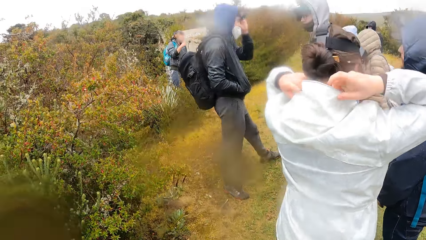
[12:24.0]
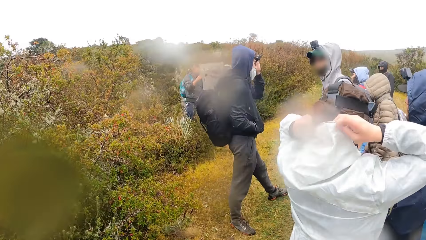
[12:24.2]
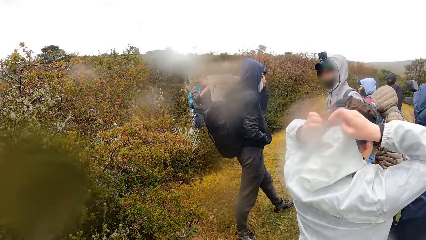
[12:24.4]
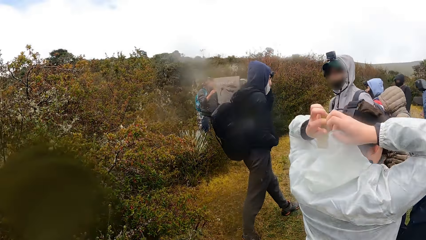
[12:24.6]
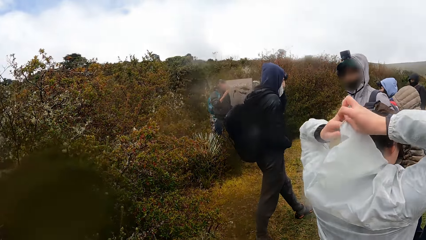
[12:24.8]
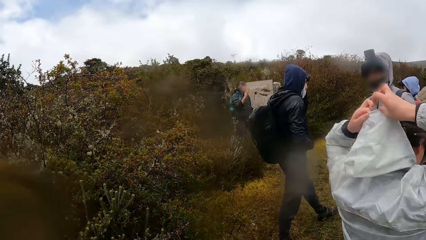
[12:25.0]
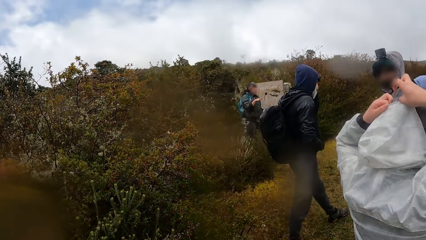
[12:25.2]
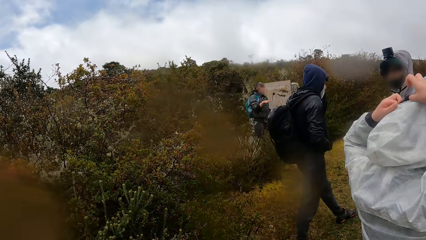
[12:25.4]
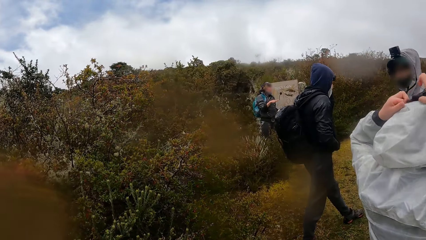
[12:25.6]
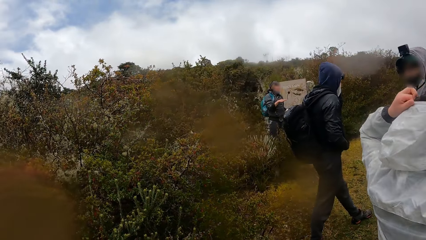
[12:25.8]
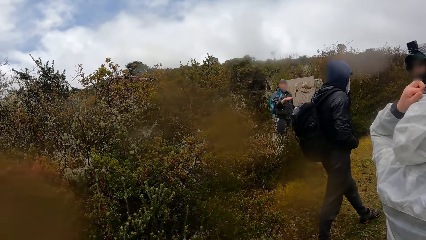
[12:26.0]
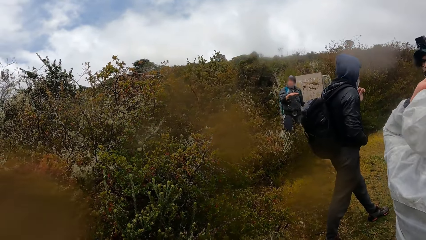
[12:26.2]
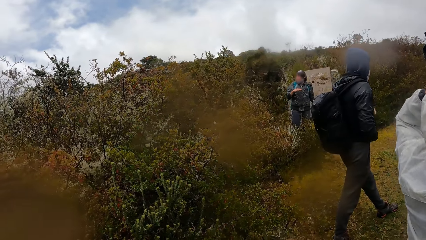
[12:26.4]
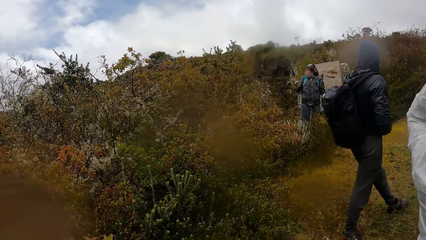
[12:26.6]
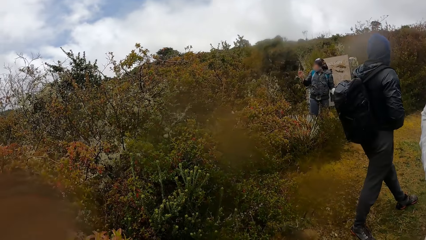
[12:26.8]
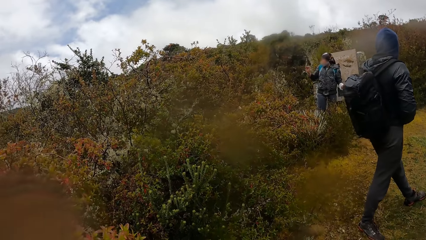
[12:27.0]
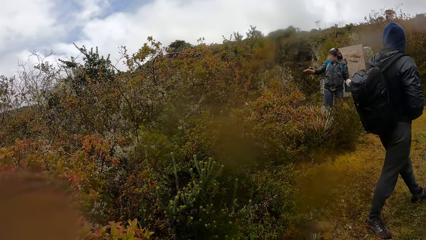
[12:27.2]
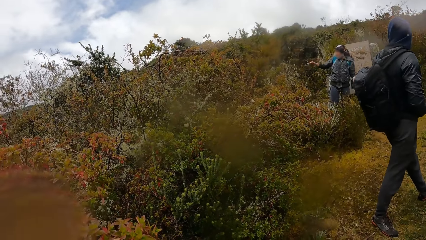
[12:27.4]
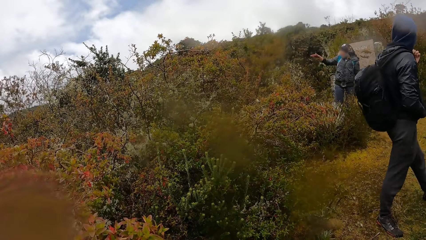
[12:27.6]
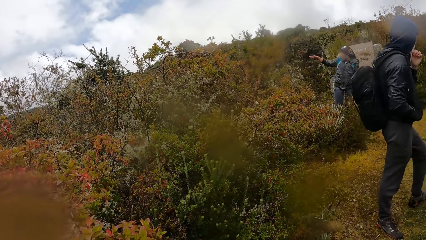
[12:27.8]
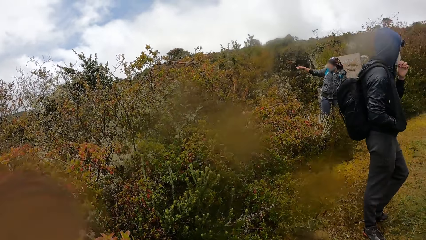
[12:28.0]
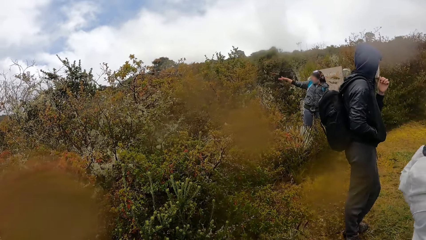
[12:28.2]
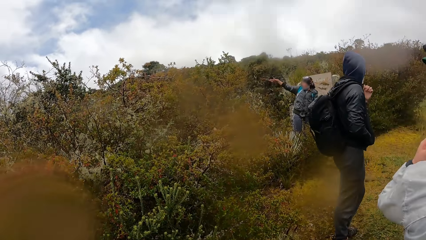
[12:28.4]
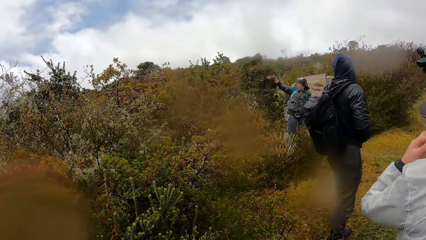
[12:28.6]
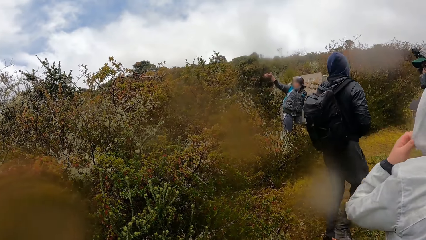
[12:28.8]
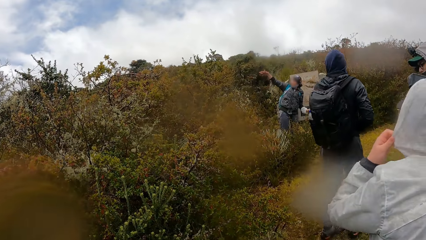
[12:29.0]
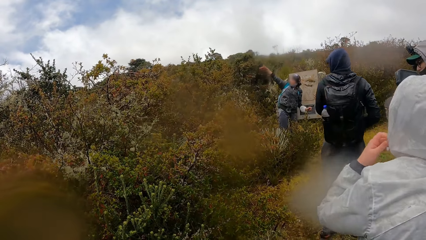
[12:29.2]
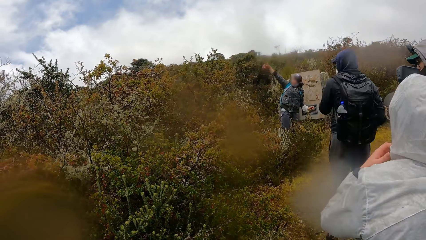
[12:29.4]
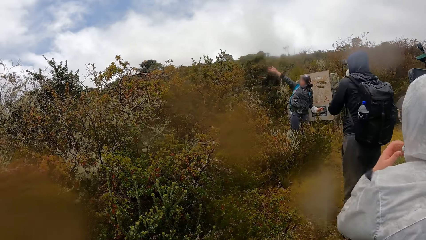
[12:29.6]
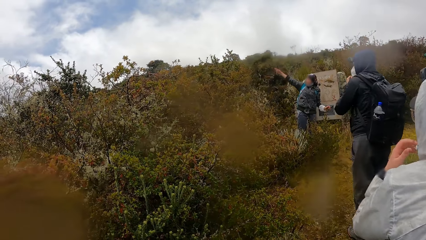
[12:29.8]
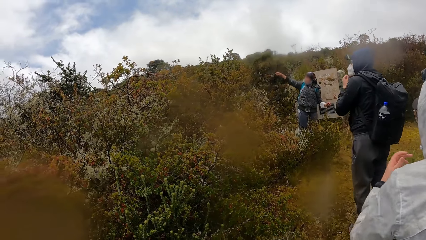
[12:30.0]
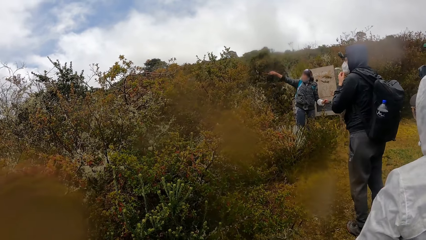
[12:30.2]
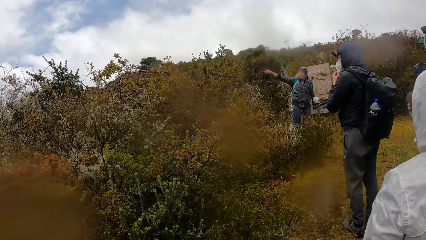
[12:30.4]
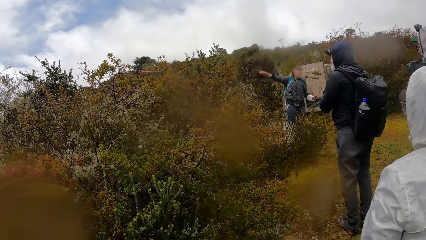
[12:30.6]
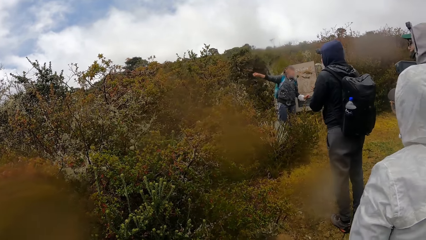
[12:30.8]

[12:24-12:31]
The woman covers her hair with a hood in both hands. The camera wearer stares at a man as he explains something. The man instructs the camera wearer and the group of people.

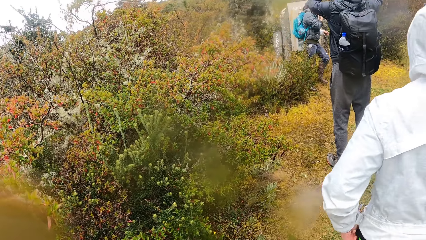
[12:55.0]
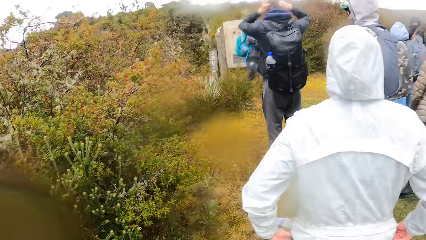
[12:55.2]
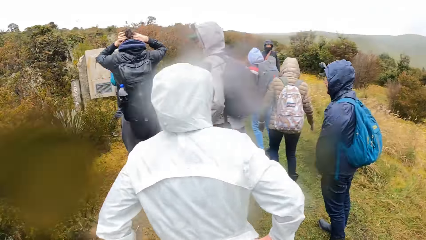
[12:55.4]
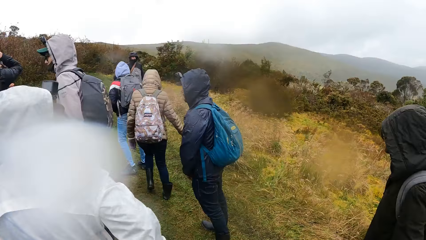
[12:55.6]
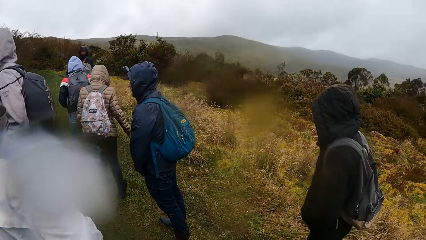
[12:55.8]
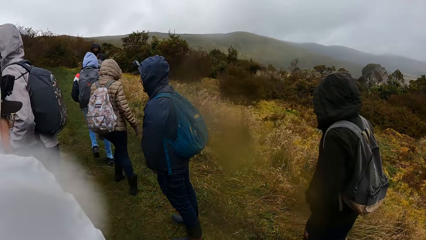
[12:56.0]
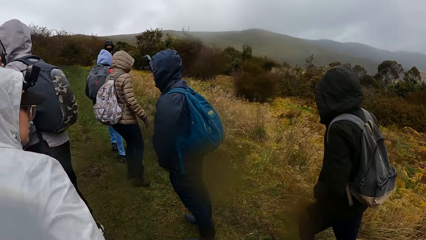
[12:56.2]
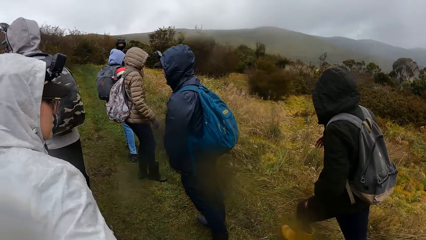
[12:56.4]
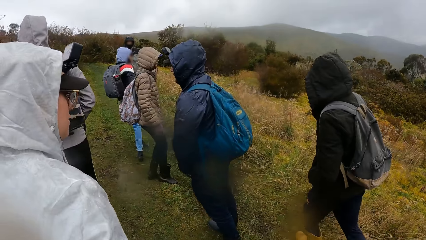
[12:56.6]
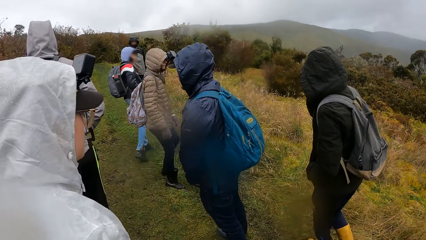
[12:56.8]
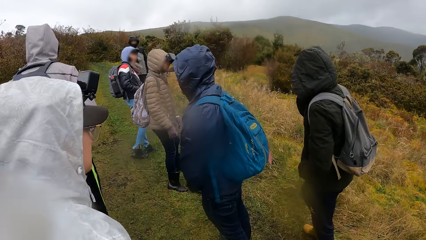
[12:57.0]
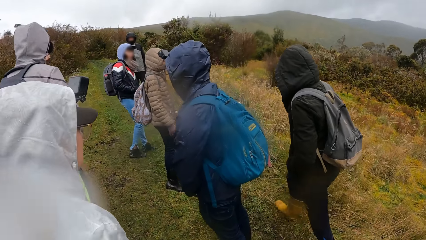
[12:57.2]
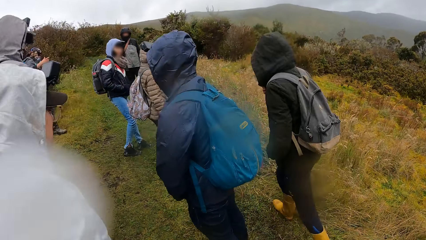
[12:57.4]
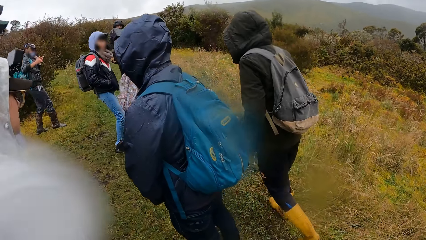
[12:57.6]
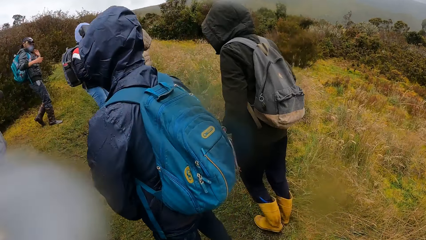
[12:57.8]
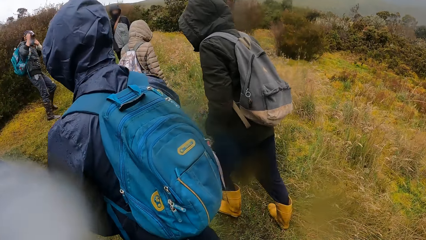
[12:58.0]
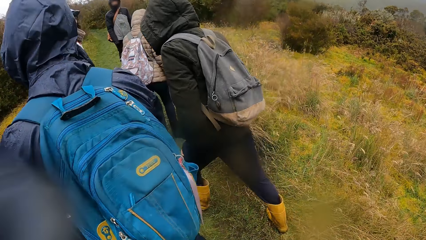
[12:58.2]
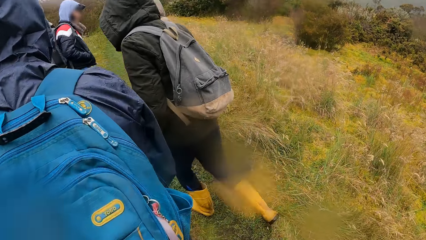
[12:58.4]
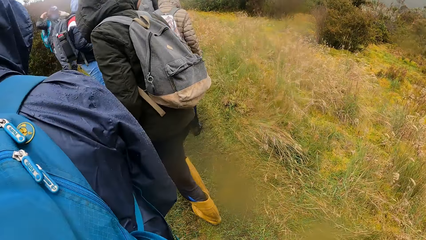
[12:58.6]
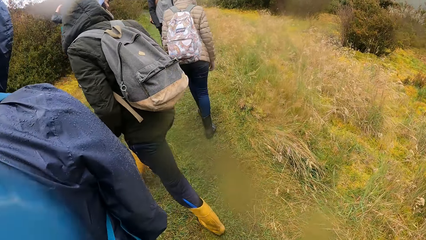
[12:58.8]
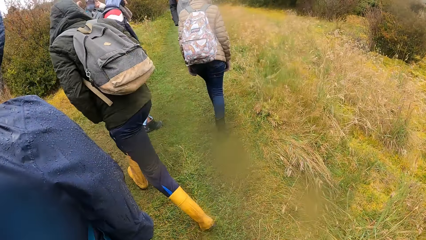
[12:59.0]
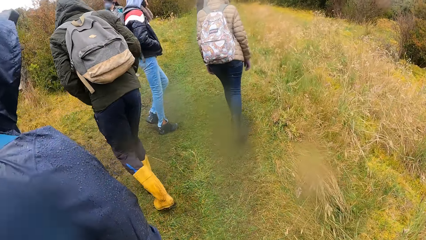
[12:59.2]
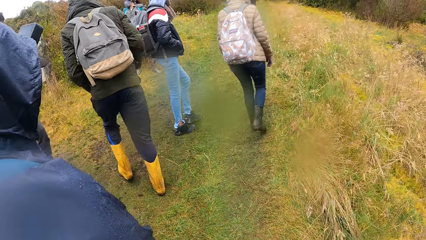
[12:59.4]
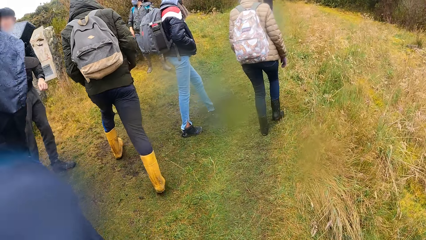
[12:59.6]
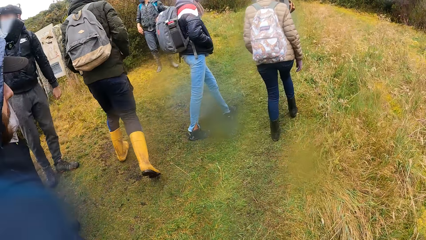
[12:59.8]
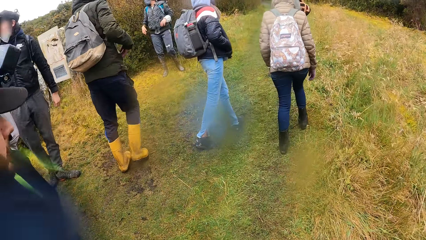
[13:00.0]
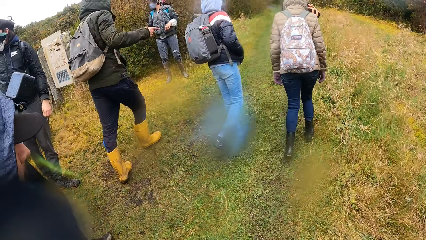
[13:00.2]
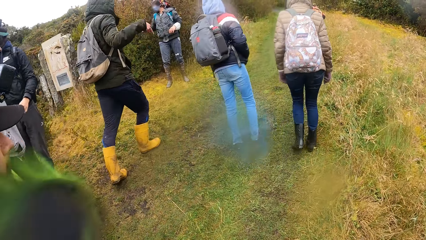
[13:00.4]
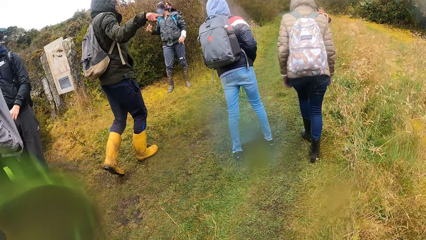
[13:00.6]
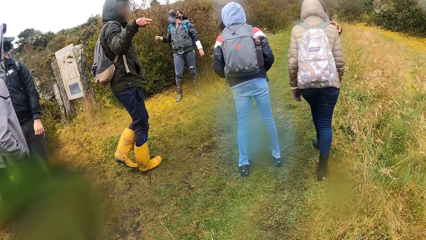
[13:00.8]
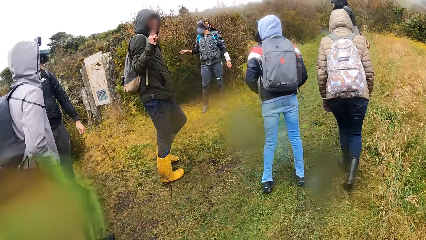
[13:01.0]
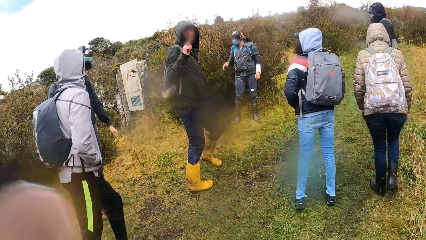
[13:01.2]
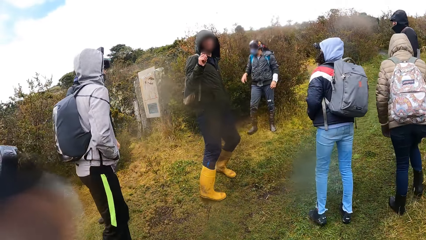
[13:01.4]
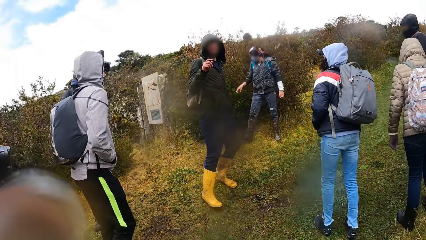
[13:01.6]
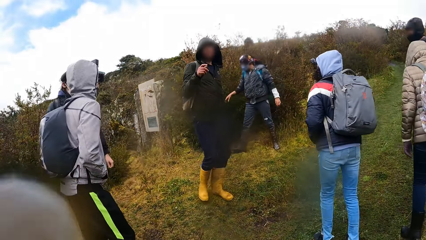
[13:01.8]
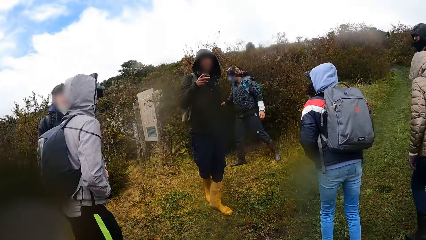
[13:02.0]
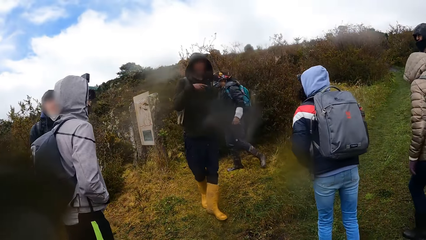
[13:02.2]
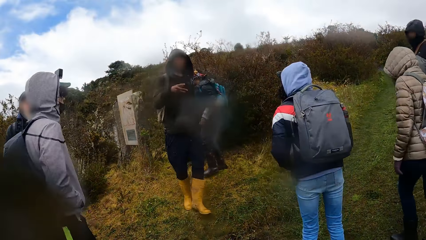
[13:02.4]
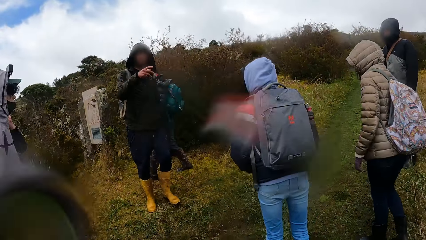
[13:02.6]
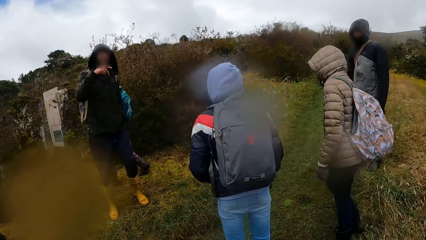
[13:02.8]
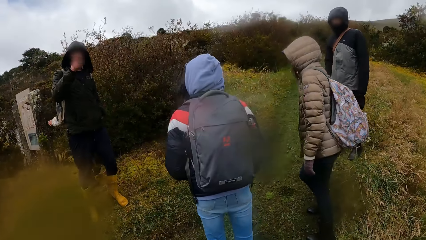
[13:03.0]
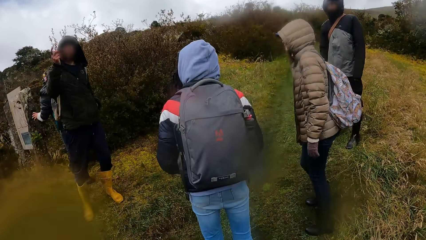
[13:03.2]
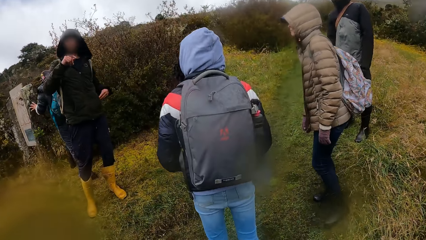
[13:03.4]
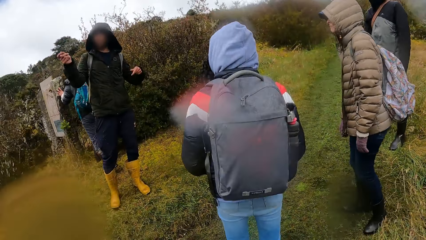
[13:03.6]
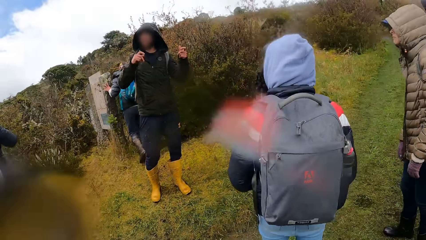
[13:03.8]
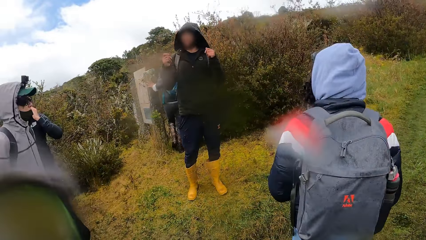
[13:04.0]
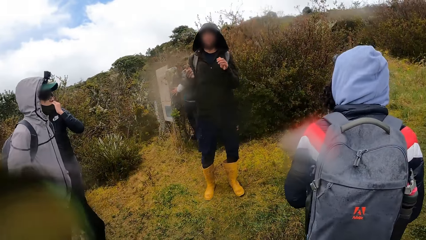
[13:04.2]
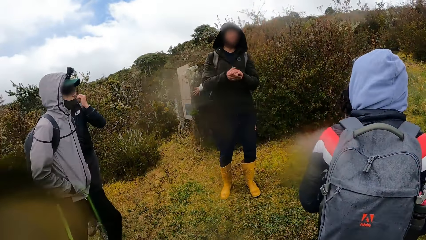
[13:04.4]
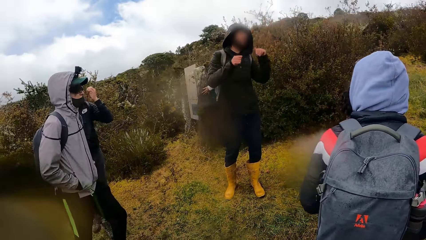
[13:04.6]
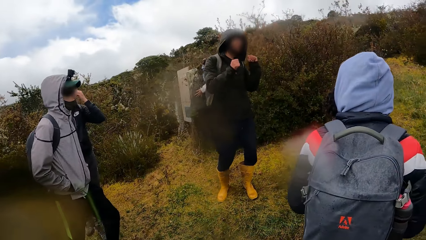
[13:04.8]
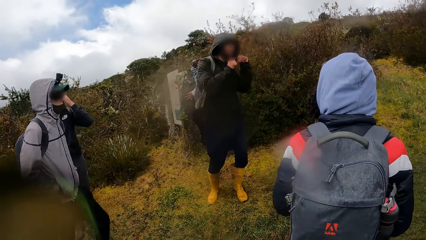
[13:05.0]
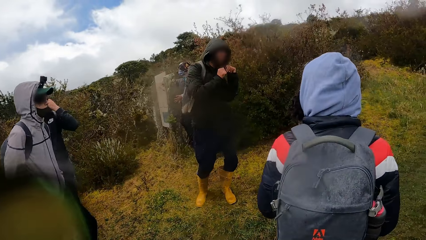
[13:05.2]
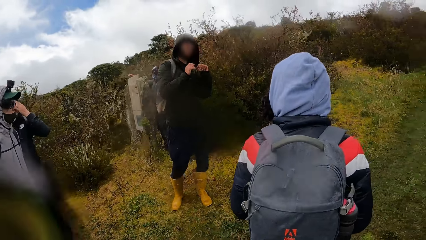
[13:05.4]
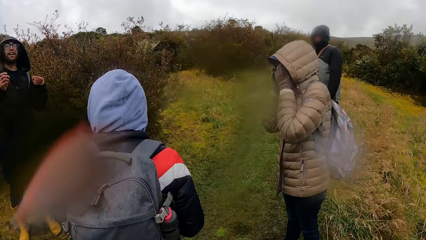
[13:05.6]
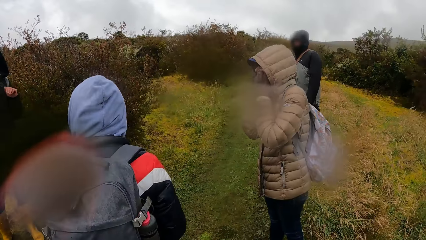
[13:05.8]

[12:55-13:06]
The camera wearer ascends the hill with the group of people. They turn around the garden. They walk along the garden. A man instructs the camera wearer and the group of people.
